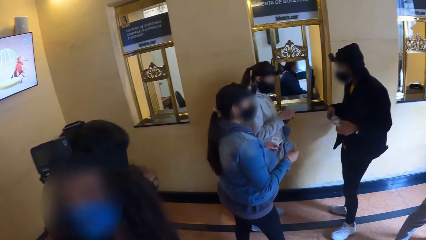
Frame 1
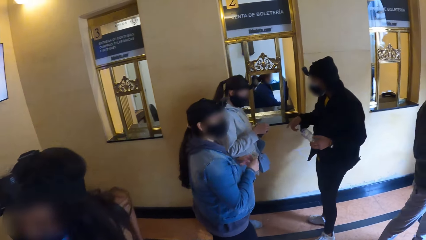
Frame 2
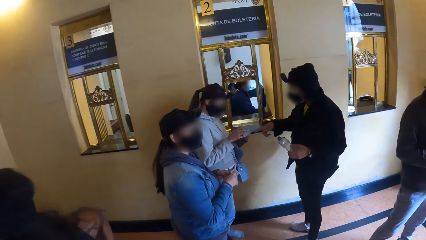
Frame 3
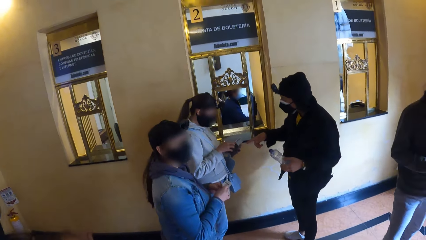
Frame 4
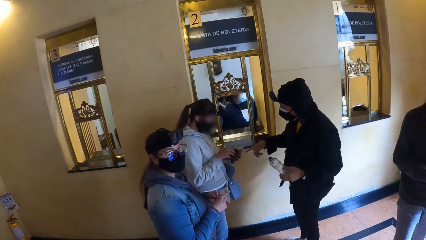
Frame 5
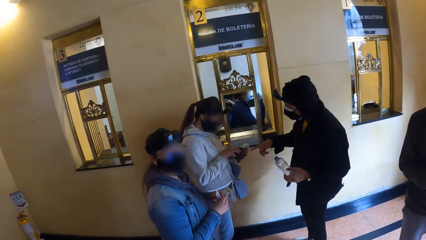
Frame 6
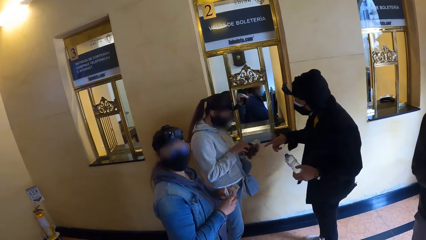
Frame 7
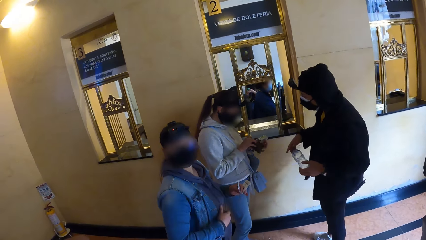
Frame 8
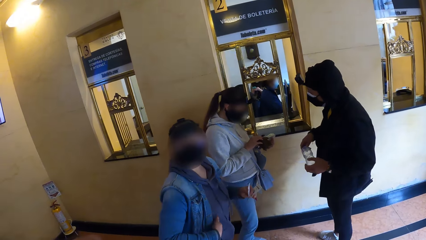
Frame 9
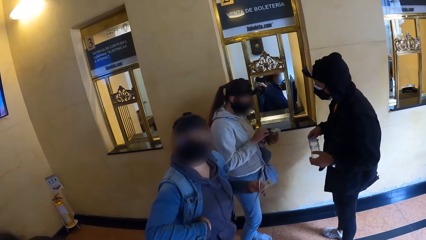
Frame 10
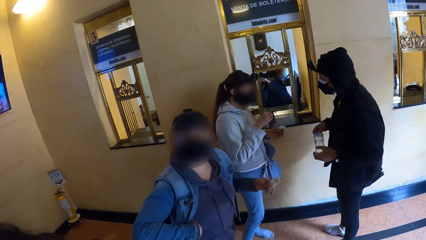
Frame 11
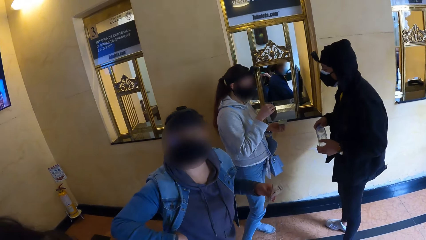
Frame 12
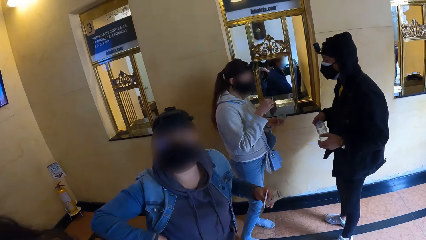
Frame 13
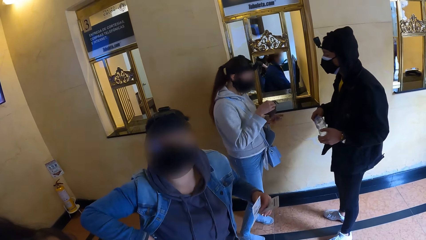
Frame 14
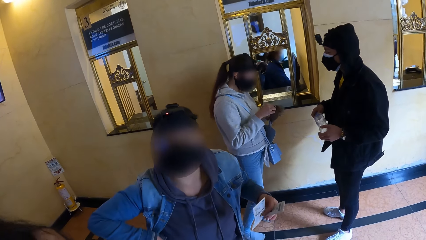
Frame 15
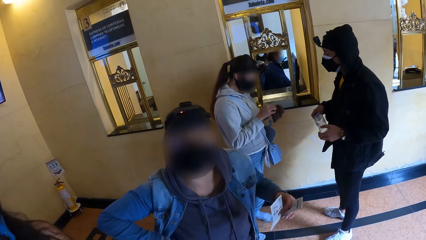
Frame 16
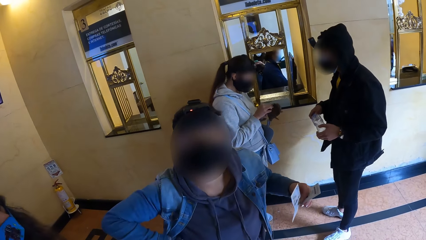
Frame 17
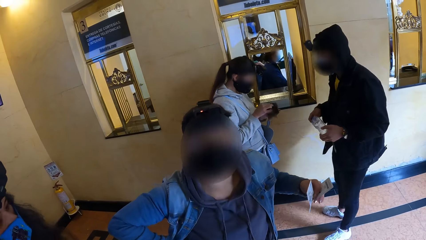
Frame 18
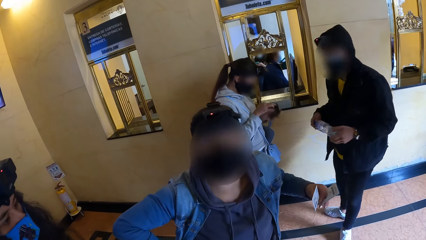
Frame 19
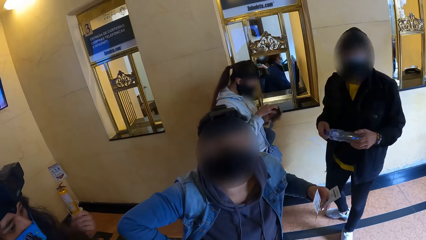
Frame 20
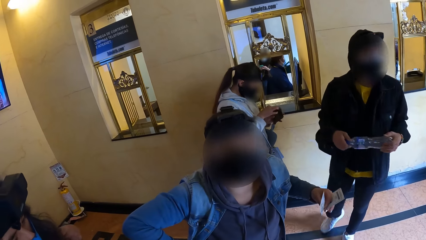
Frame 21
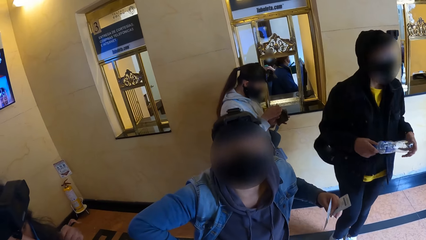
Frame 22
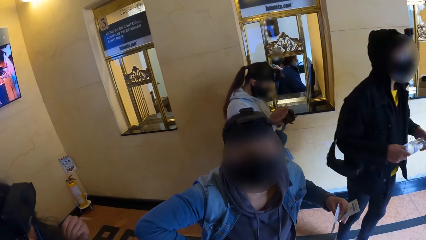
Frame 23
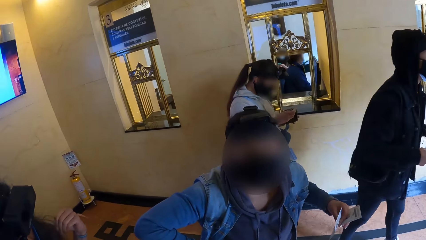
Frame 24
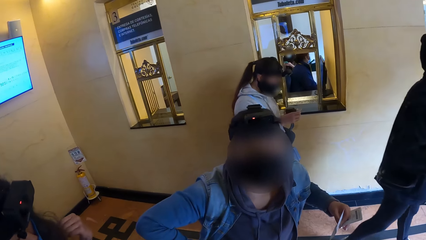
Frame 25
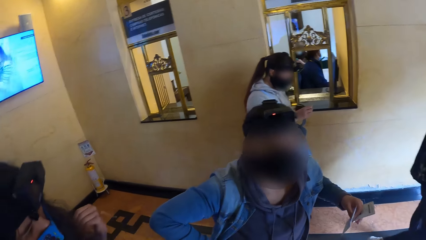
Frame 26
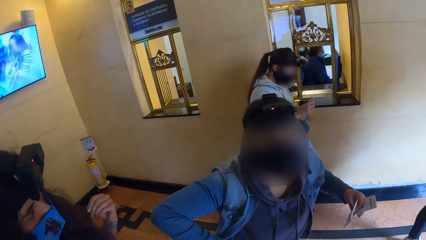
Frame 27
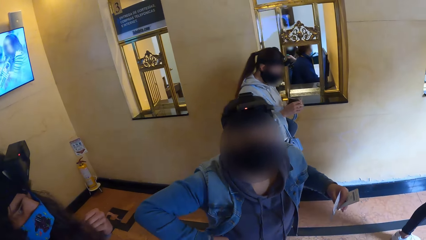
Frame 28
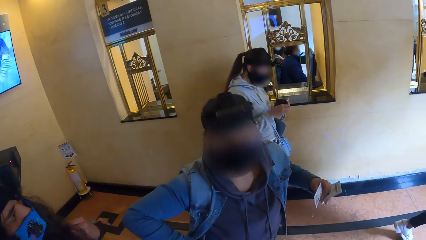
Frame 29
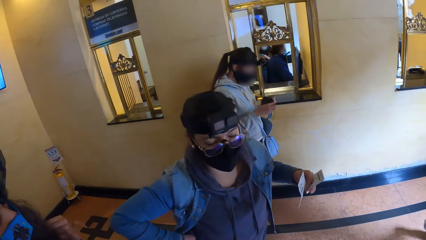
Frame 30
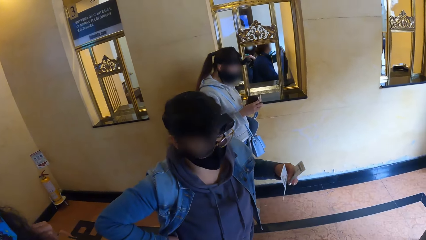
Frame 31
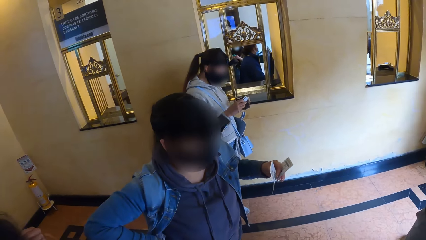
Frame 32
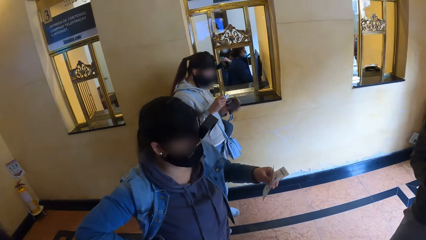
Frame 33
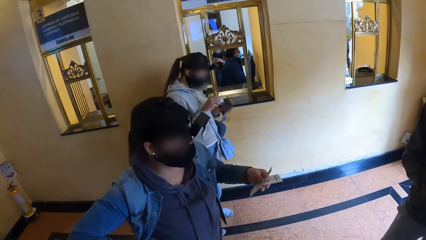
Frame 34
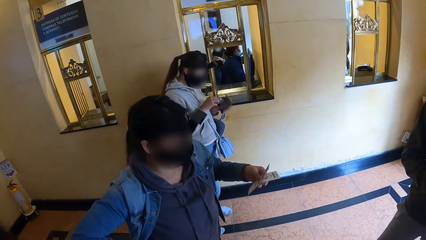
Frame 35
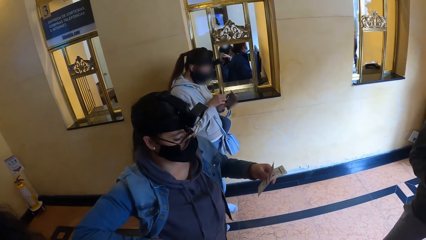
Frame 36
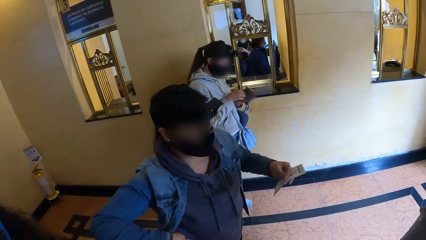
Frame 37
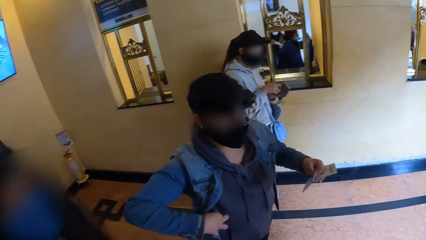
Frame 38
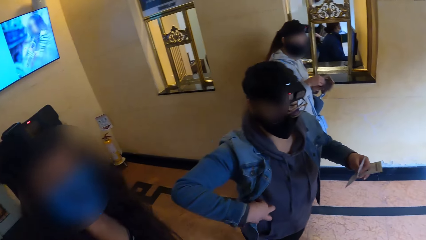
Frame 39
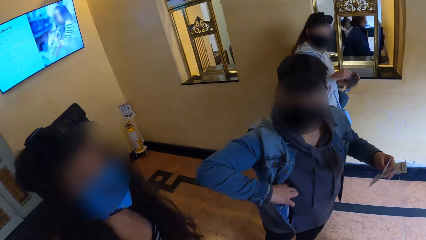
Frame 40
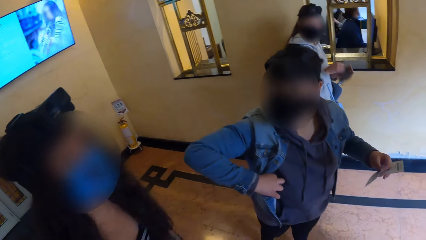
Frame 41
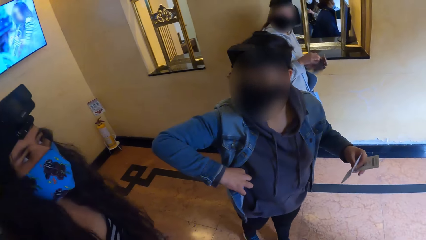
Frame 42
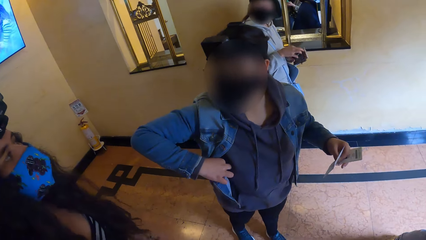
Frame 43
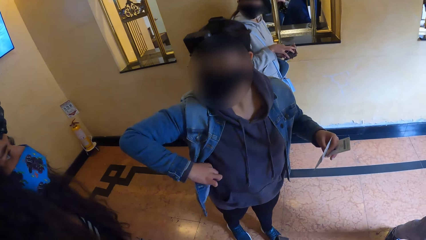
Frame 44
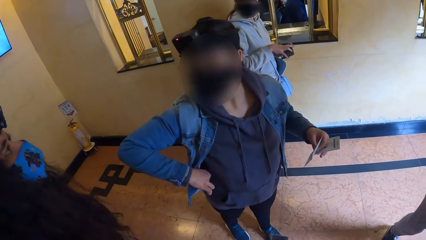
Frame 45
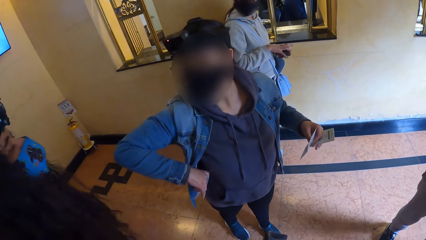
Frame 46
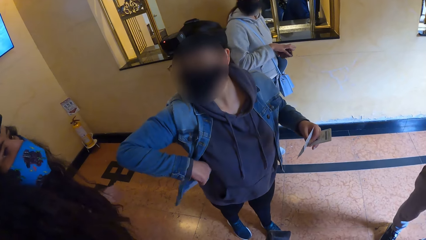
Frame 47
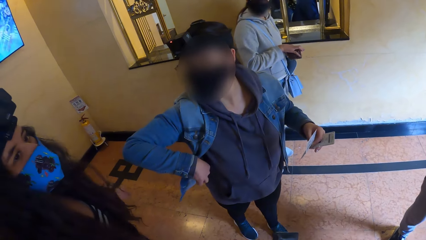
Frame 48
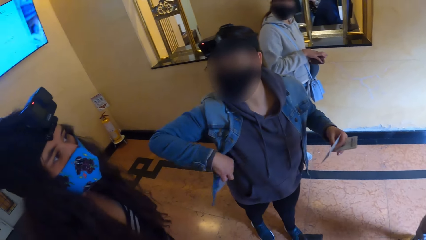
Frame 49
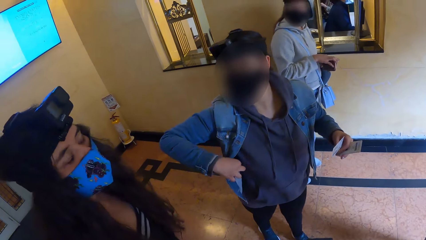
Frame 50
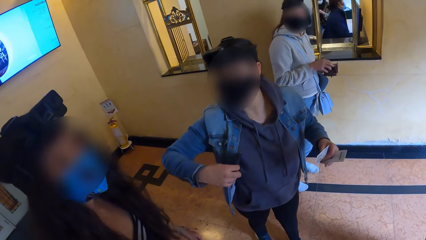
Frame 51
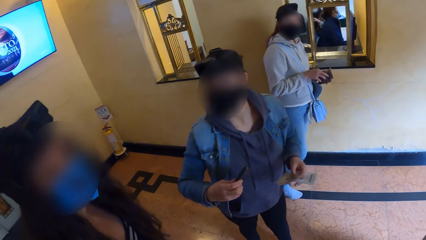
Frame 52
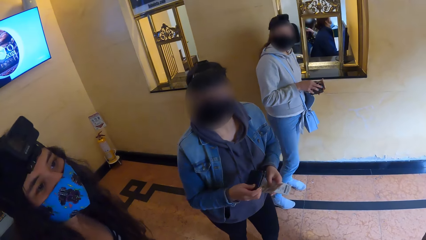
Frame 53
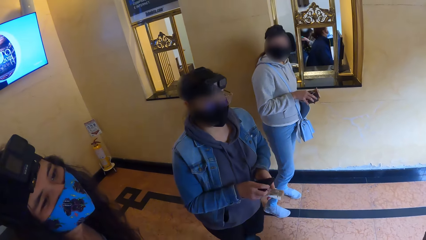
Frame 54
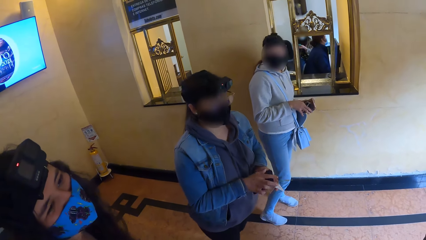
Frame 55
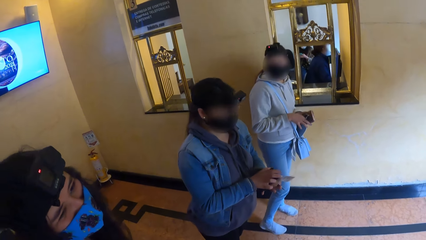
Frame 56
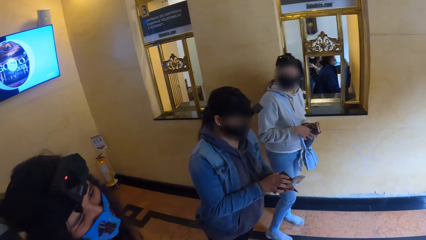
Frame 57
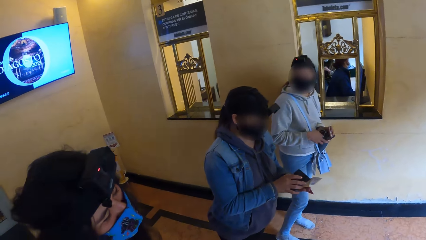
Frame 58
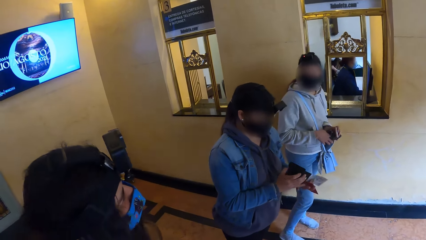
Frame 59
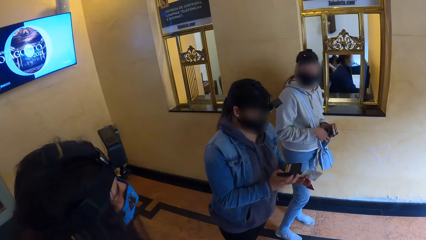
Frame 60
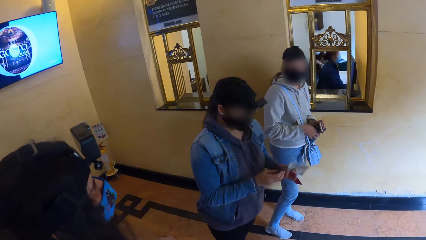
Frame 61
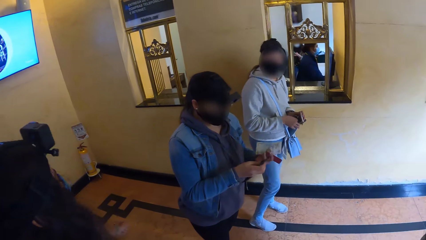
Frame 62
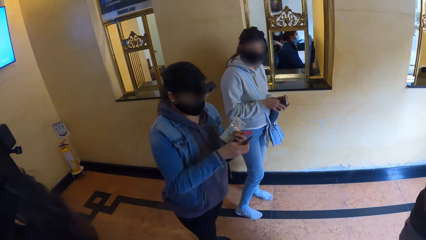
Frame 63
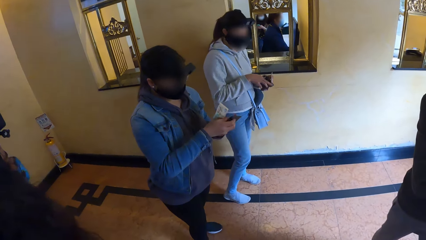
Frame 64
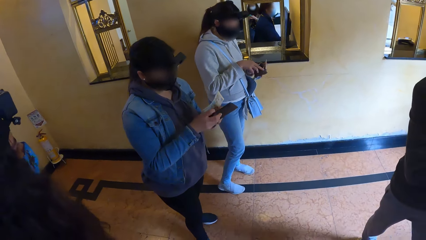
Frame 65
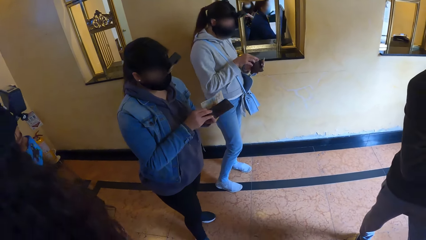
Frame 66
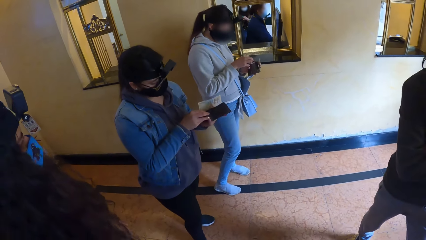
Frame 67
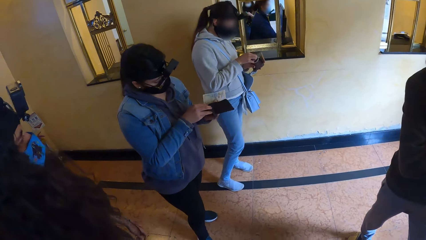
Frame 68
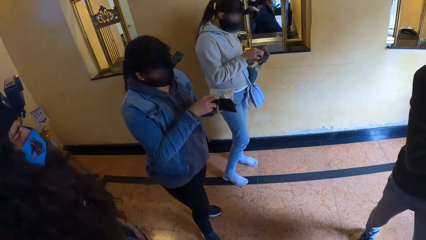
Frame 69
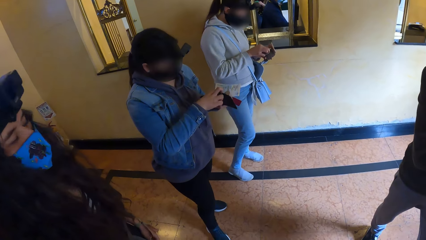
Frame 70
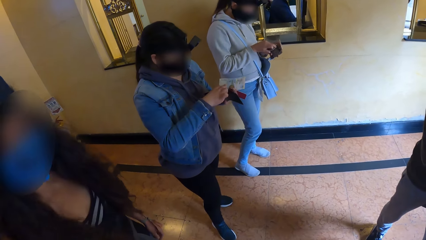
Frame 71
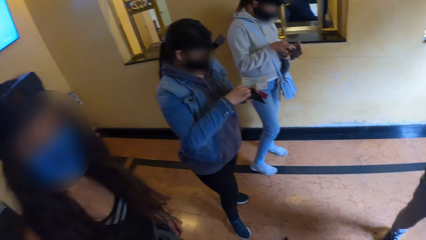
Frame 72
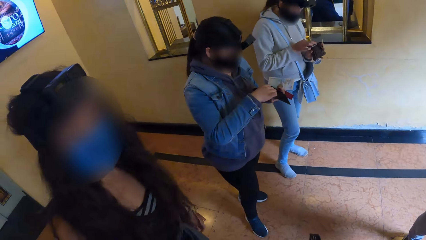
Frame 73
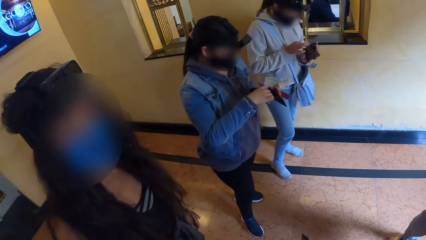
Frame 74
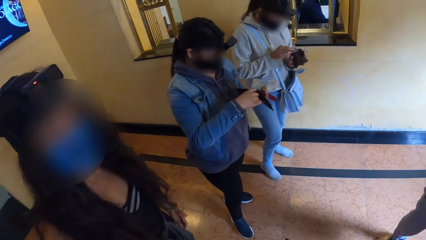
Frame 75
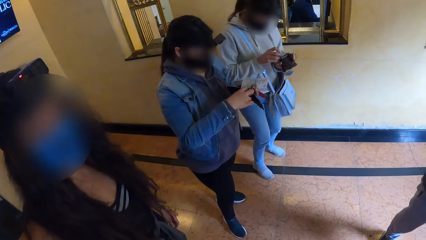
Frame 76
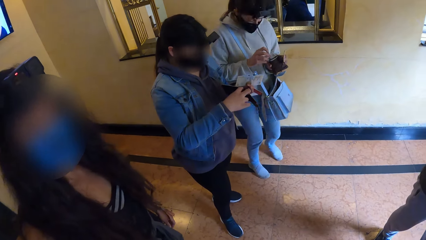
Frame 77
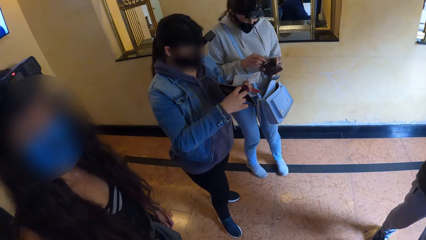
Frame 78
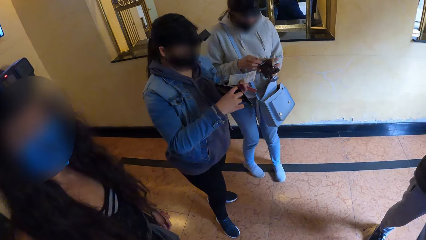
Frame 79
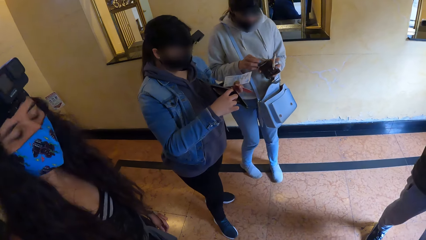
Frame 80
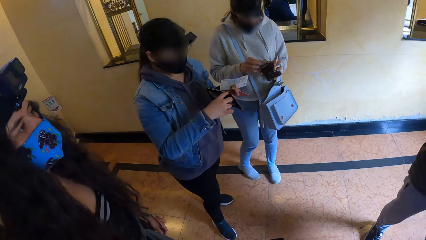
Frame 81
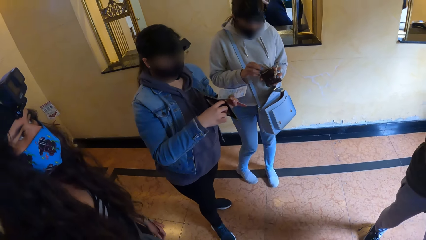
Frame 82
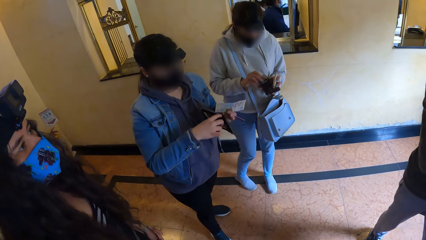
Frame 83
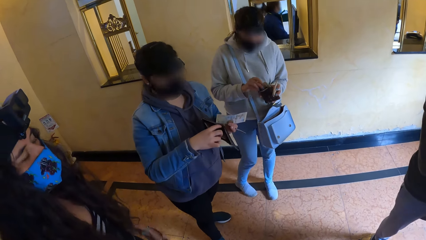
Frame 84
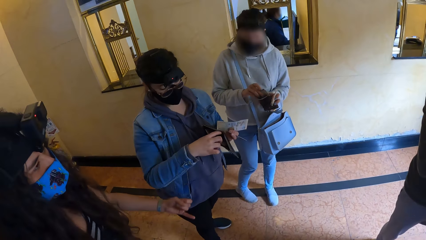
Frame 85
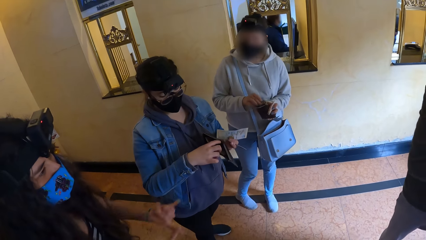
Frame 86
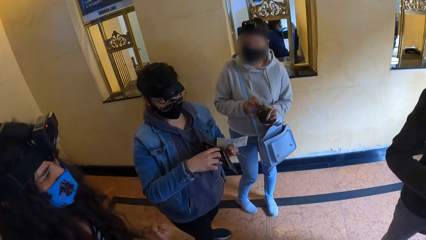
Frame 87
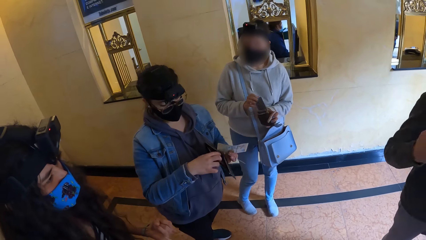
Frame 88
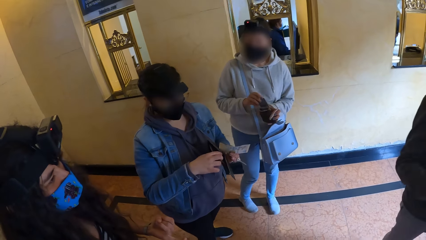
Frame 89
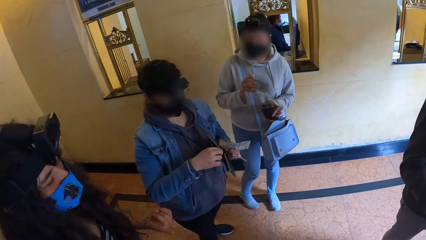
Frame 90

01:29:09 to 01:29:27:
A man interacts with a lady. The camera wearer interacts with a woman. The woman removes a wallet from the pocket. The woman interacts with another lady. The woman opens the wallet and looks in the wallet. The camera wearer interacts with the other lady.
